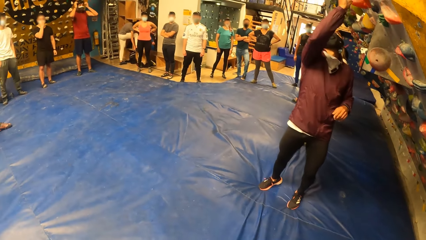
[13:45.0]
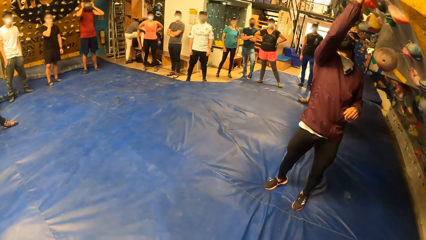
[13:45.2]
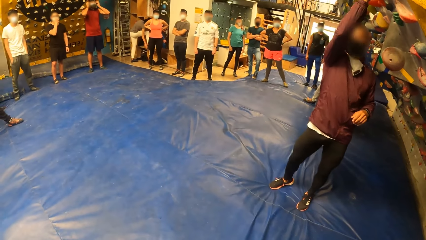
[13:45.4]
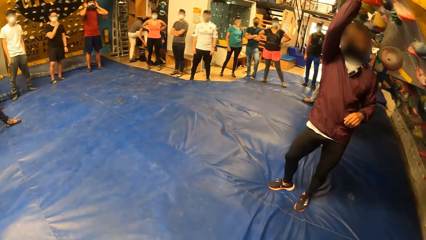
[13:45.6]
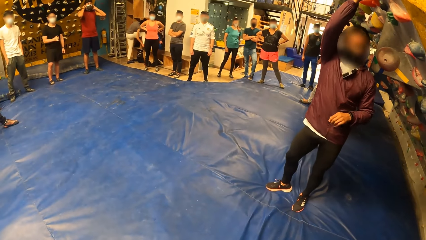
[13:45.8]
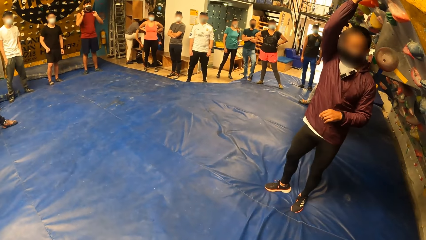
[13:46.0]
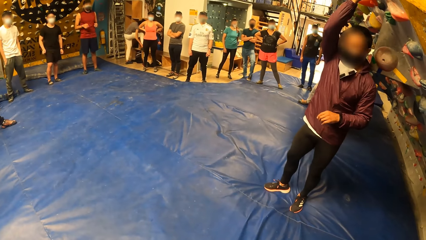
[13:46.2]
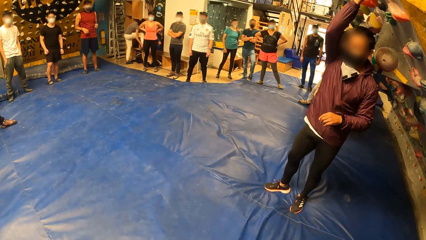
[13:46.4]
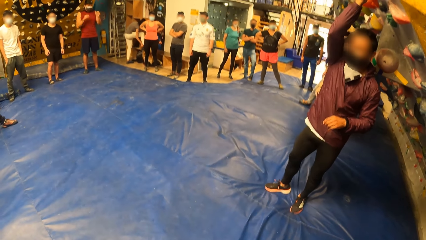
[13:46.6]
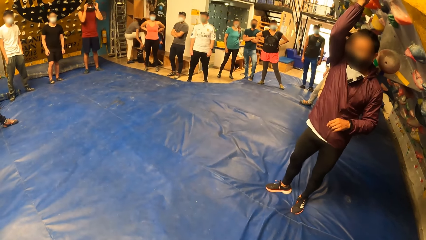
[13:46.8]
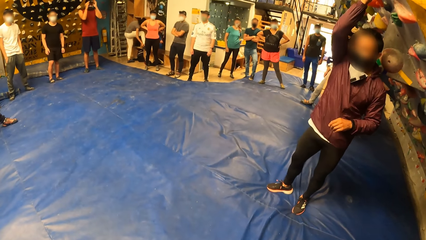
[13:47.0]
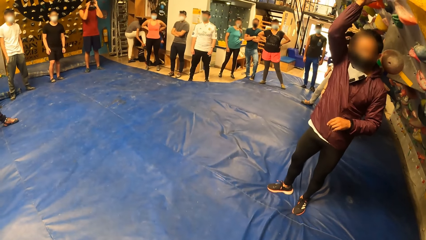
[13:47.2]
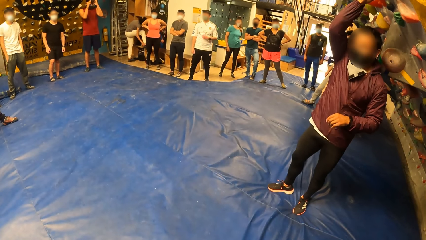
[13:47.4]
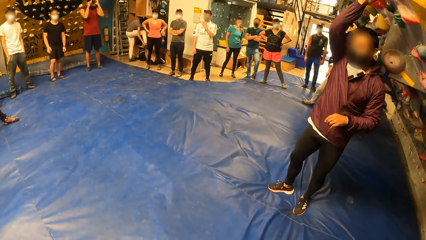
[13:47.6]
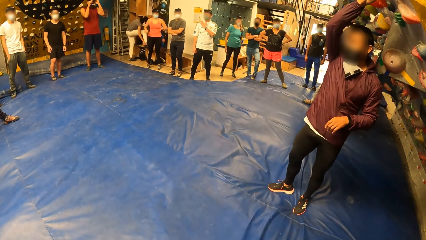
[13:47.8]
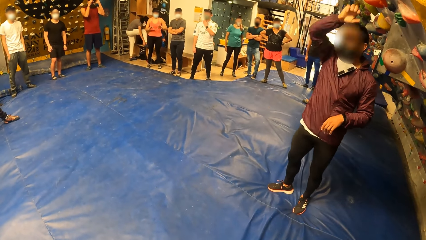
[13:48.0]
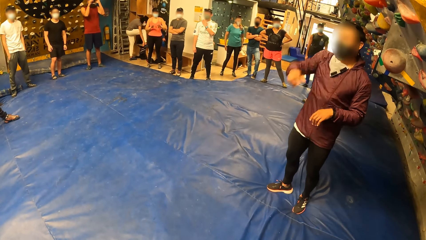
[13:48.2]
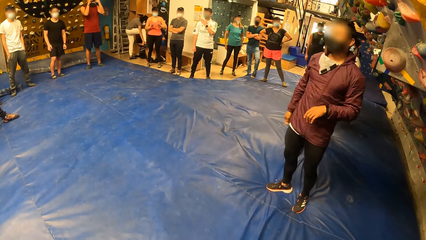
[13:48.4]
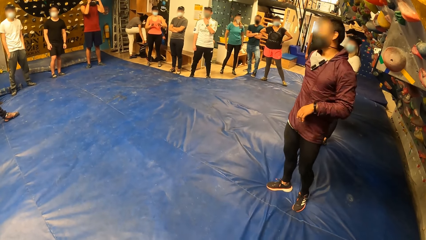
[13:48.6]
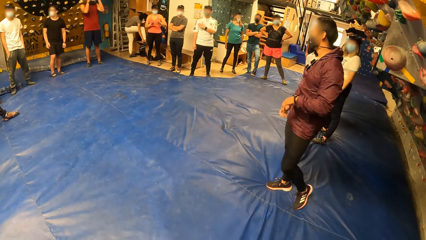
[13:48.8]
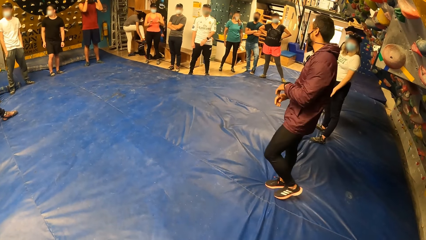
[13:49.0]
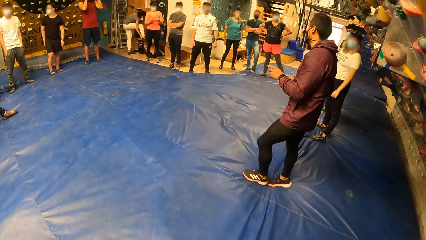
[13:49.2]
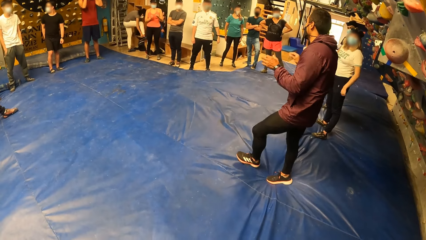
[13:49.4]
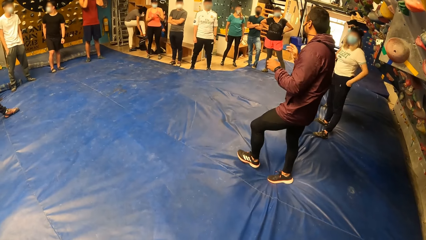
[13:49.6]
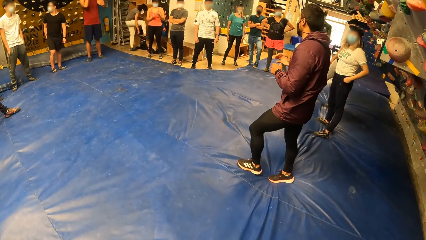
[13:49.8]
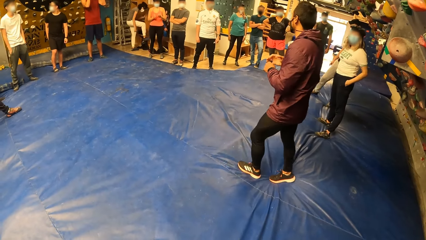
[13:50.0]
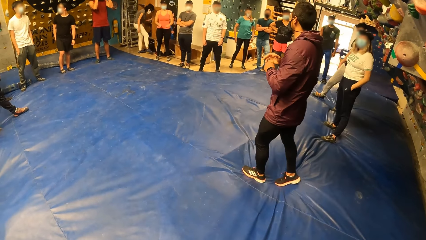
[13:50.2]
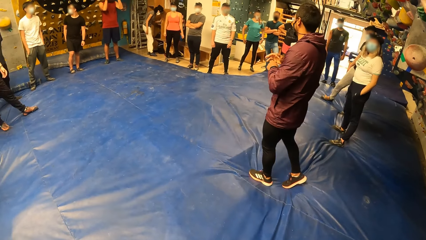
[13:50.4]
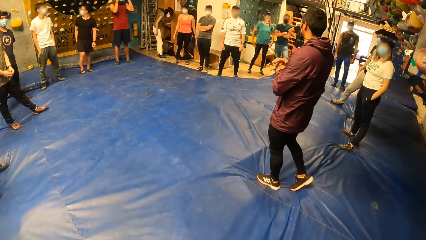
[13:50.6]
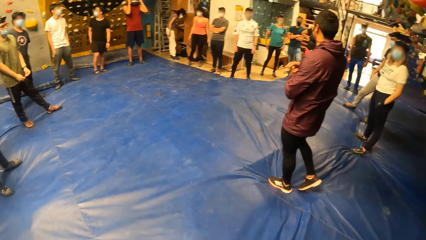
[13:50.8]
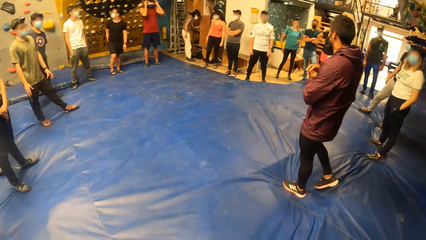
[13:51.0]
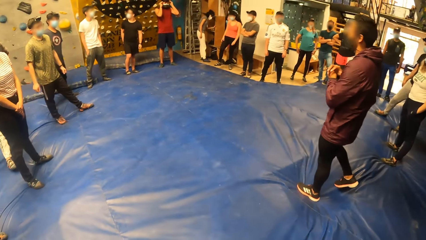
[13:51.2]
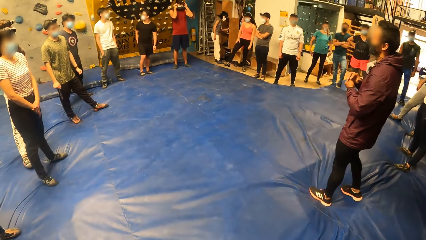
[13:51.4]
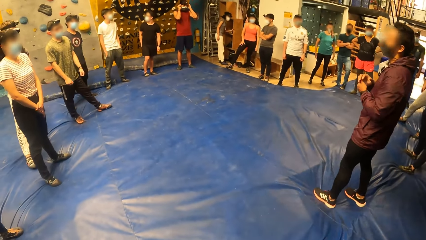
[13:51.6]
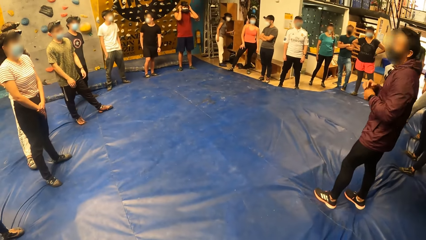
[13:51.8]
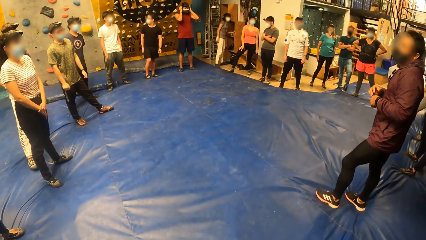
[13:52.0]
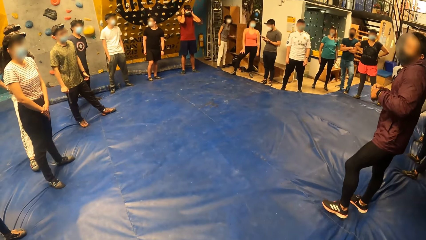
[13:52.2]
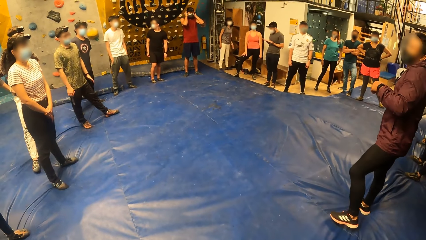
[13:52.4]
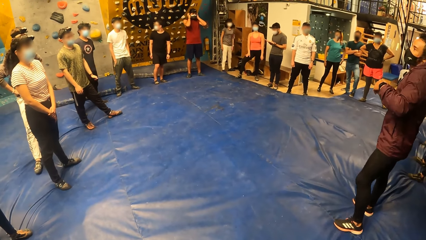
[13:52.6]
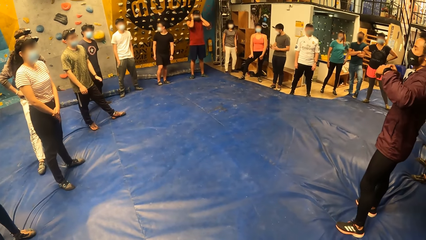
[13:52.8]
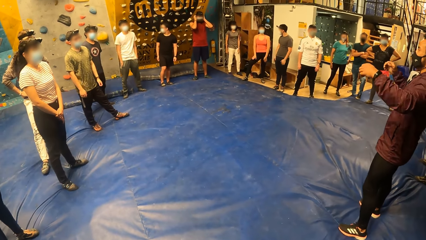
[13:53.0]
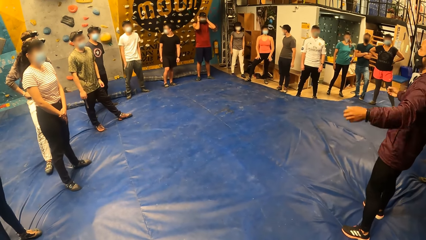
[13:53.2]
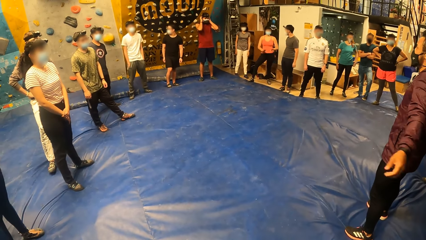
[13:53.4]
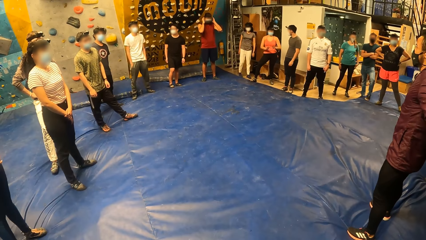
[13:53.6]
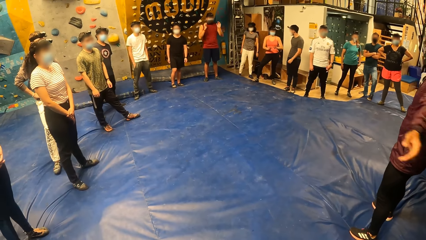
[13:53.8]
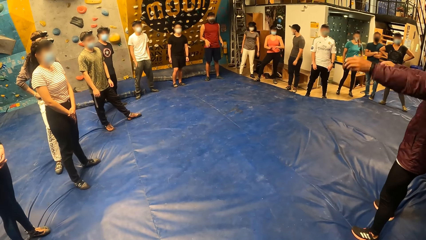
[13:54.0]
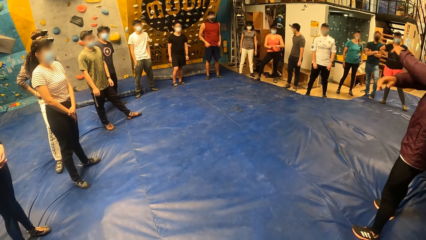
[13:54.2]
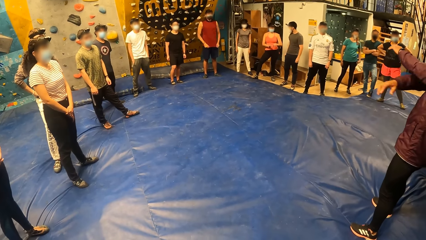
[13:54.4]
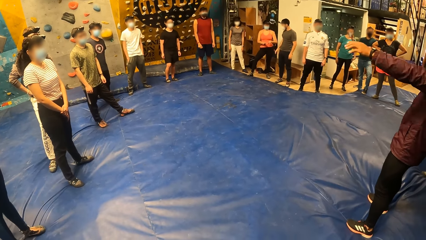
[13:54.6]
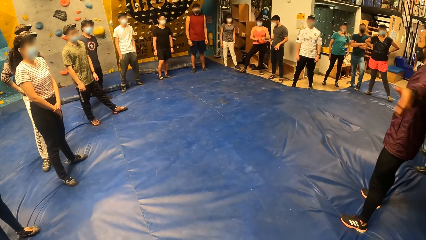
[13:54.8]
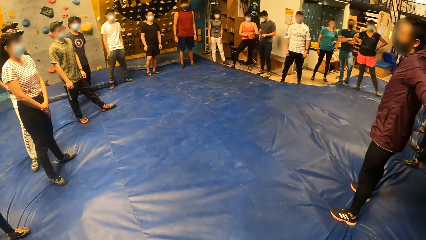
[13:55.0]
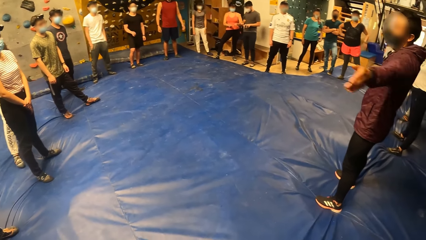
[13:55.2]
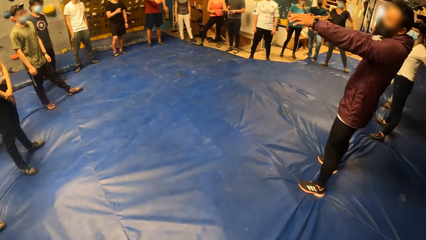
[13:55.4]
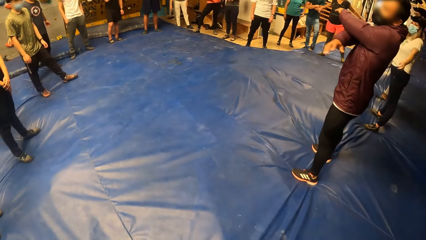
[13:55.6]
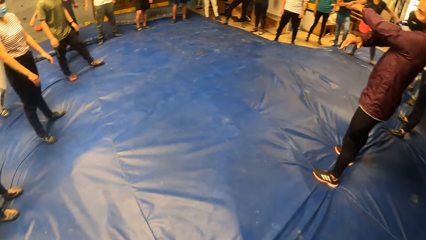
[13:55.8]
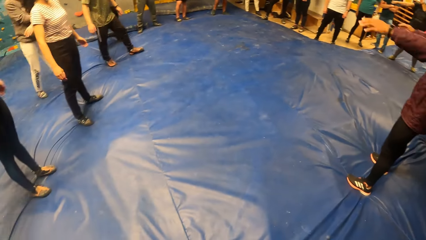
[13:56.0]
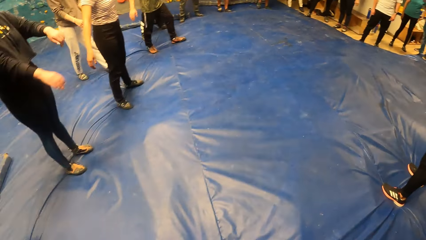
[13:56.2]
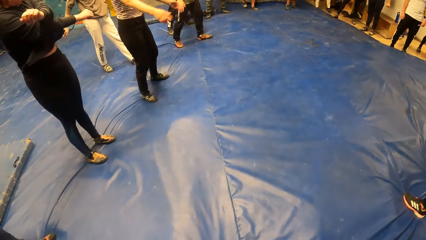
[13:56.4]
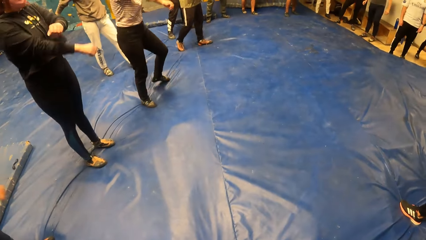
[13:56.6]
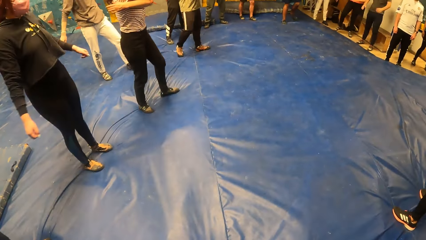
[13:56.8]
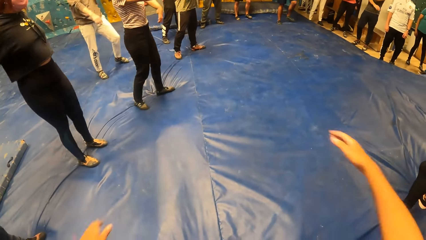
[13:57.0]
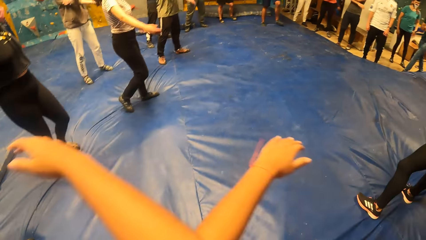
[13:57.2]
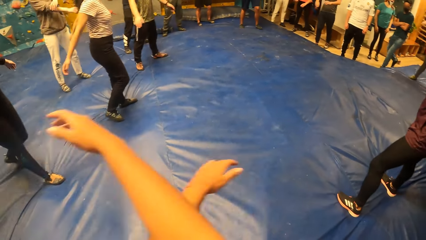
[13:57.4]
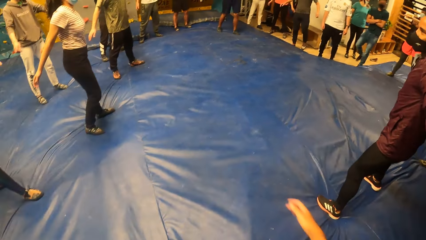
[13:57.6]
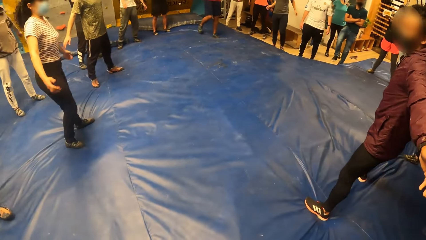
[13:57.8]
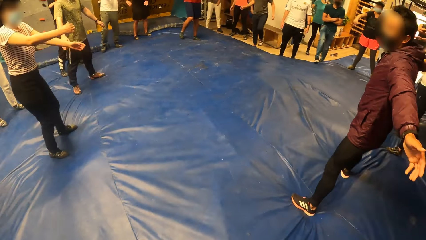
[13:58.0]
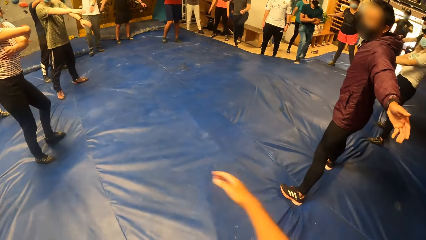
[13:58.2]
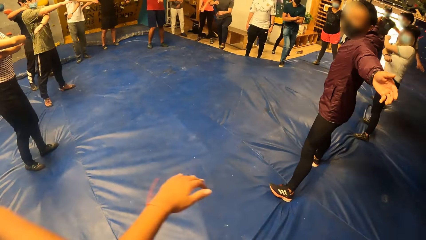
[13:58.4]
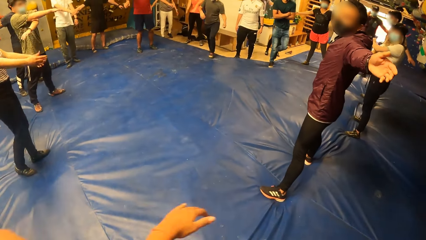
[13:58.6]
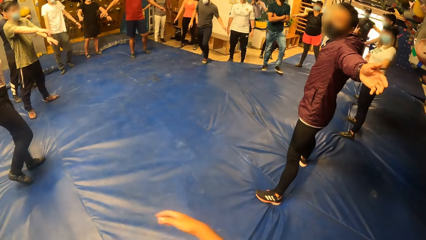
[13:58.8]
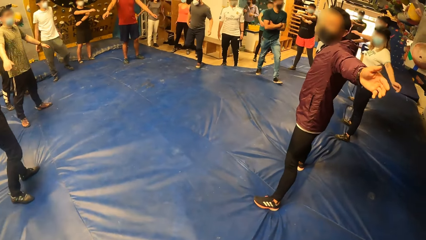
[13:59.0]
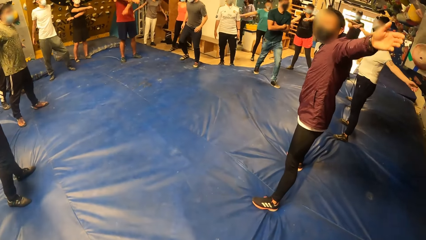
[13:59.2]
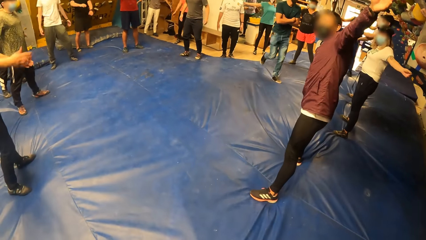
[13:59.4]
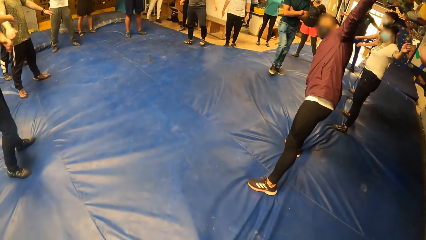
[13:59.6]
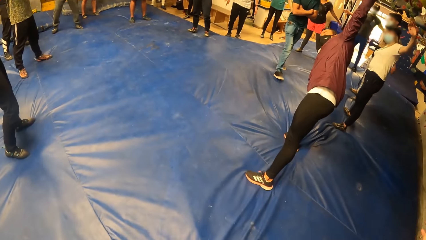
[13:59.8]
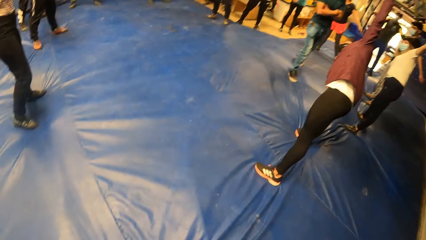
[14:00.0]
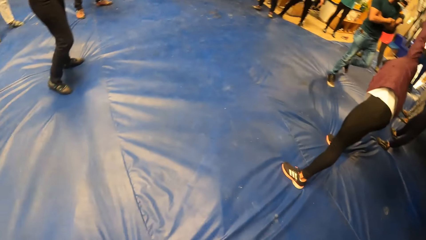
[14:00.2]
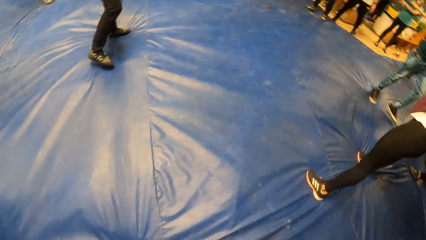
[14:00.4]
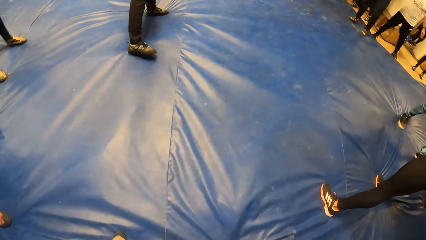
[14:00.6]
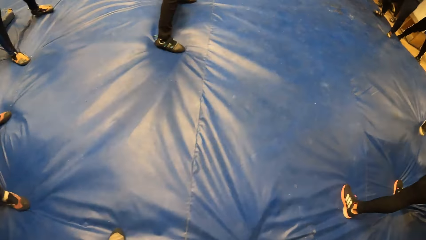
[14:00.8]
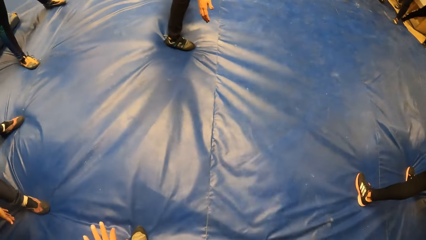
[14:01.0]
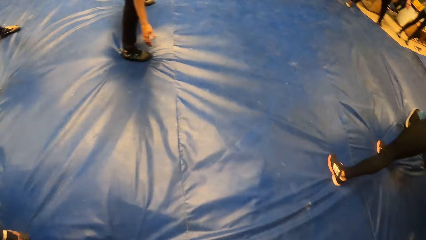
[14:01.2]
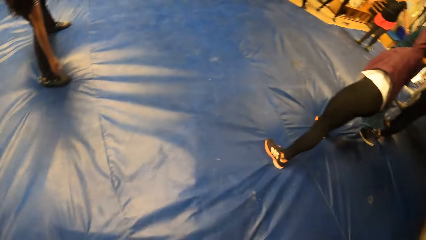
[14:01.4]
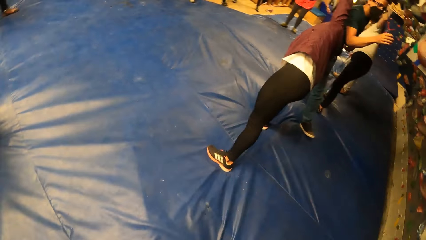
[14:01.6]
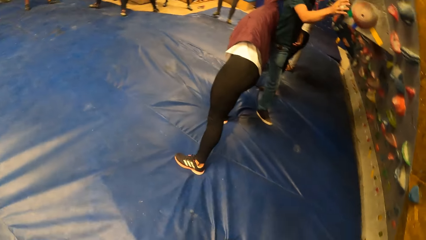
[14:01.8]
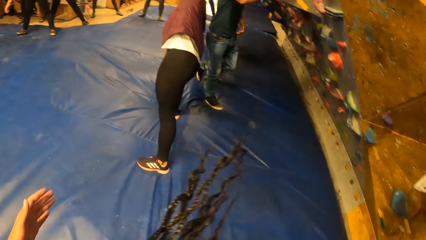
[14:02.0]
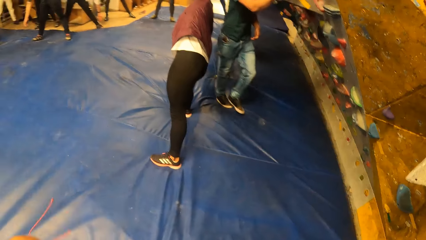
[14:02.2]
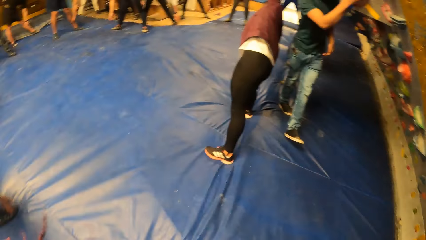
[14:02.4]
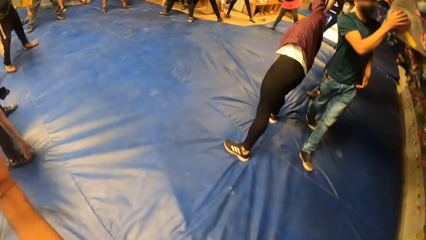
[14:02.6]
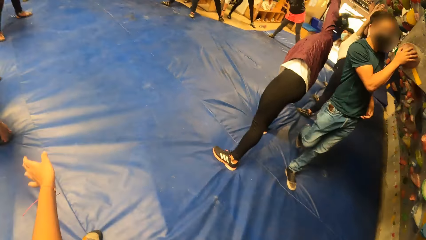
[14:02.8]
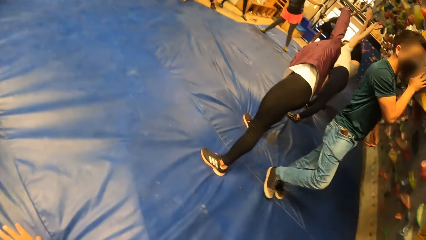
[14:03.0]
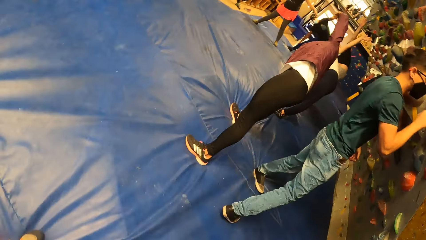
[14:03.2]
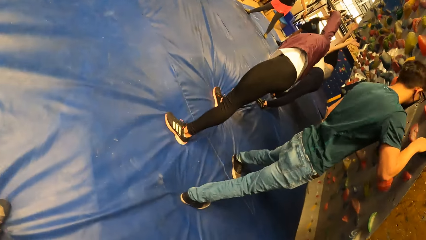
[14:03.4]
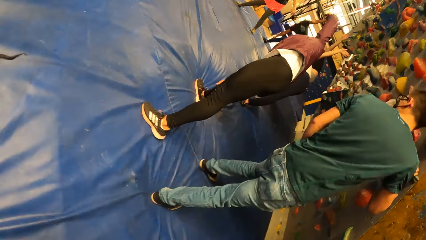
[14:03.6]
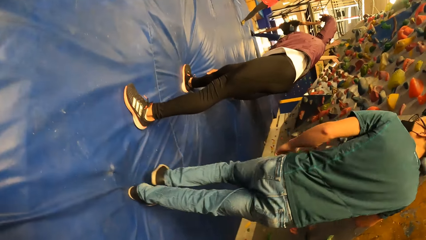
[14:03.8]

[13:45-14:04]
The man removes his right hand from the rock on the wall. He swings both his hands. The camera wearer swings both hands. The man stretches both his hands away from his side. He bends to his right side with his stretched arms. Another man approaches the first man. The camera wearer looks around. The other man walks behind the first man. The camera wearer moves the hand.
